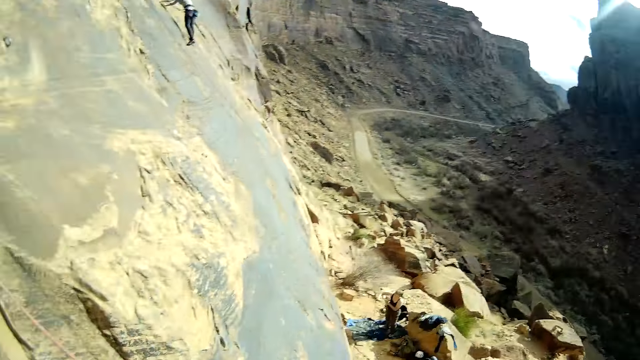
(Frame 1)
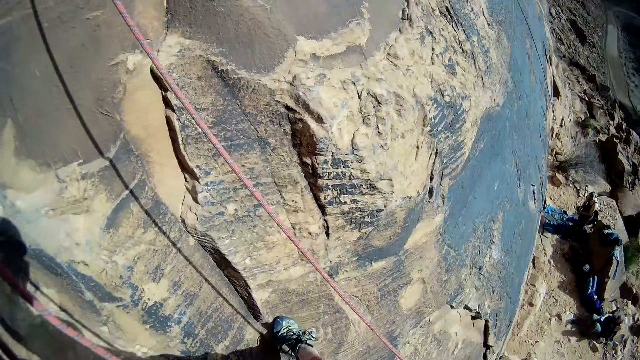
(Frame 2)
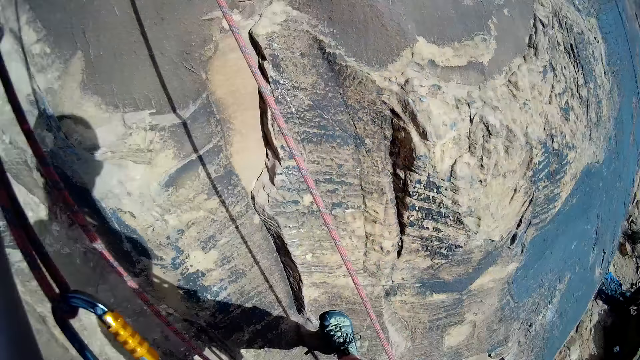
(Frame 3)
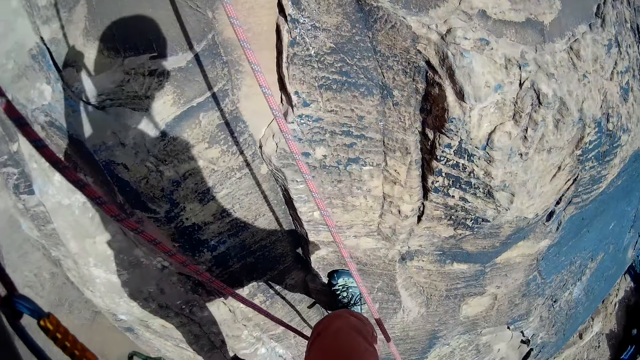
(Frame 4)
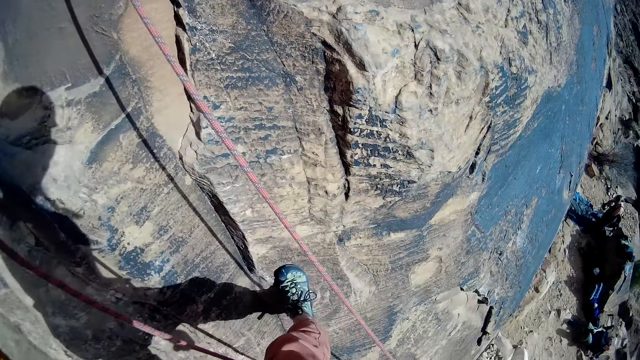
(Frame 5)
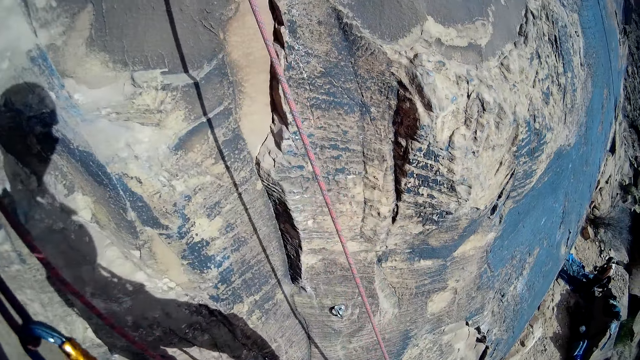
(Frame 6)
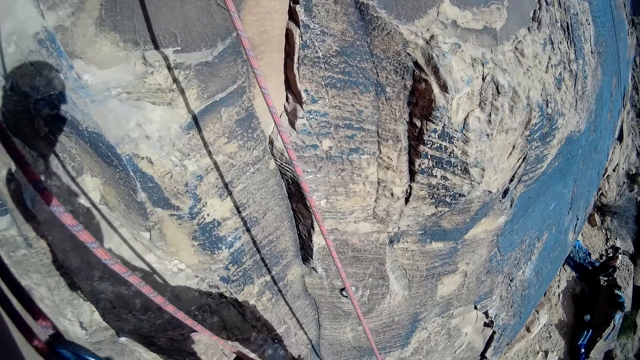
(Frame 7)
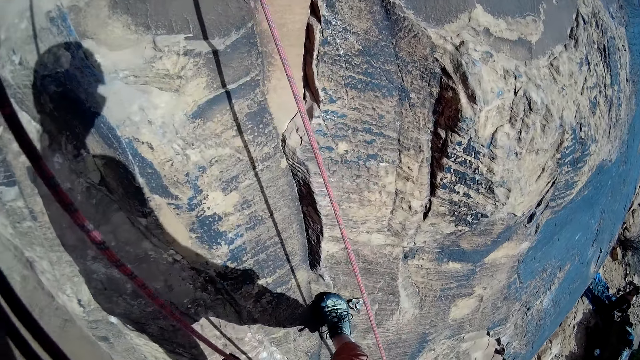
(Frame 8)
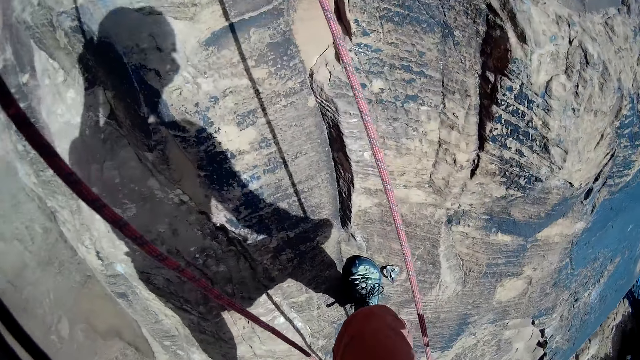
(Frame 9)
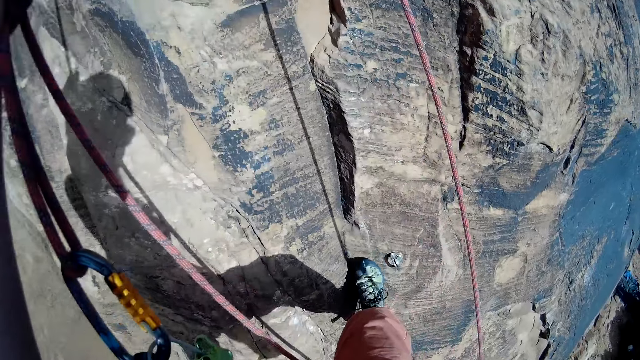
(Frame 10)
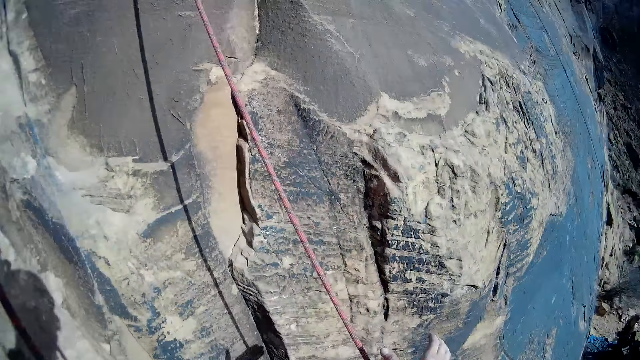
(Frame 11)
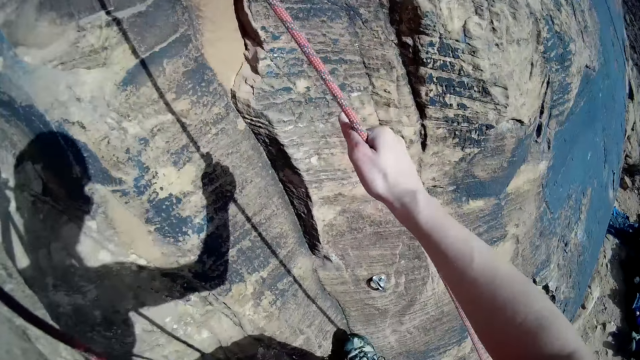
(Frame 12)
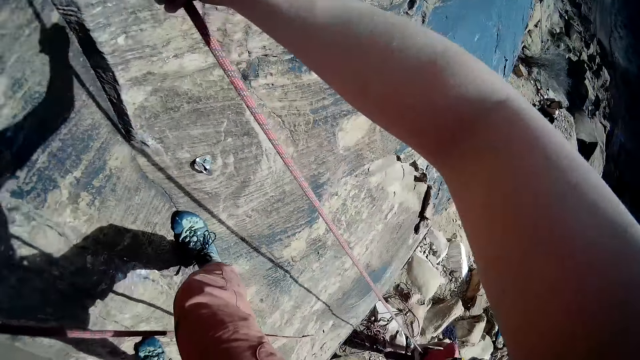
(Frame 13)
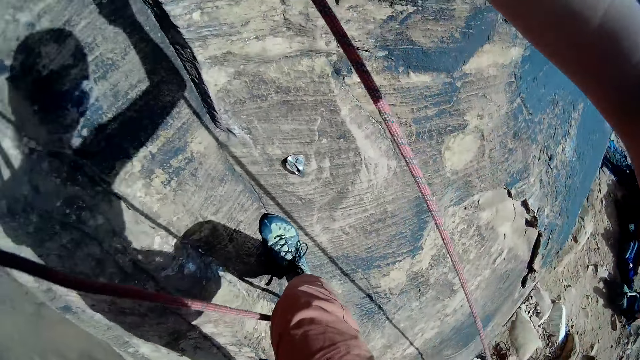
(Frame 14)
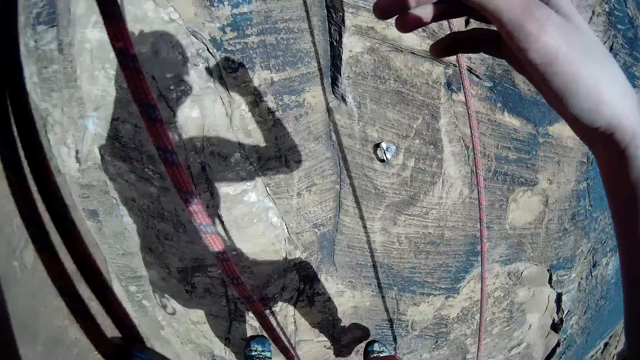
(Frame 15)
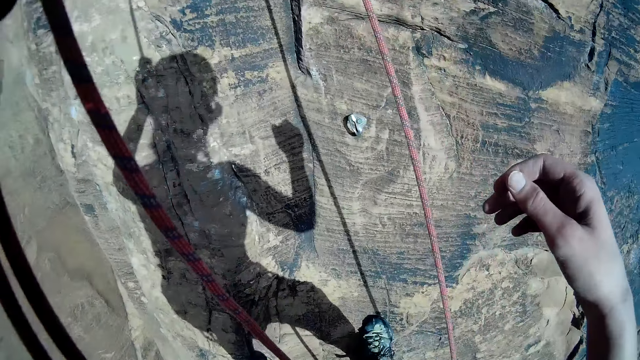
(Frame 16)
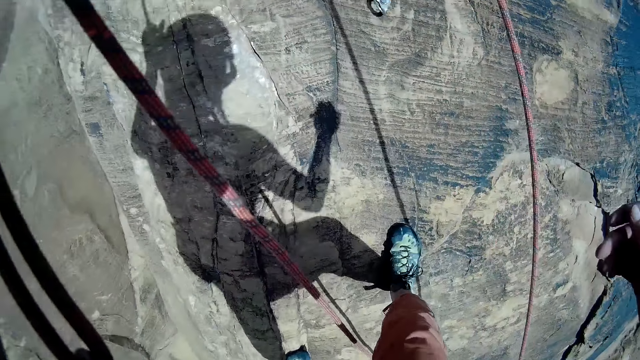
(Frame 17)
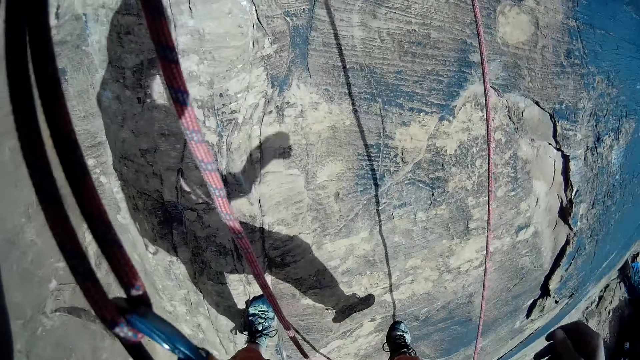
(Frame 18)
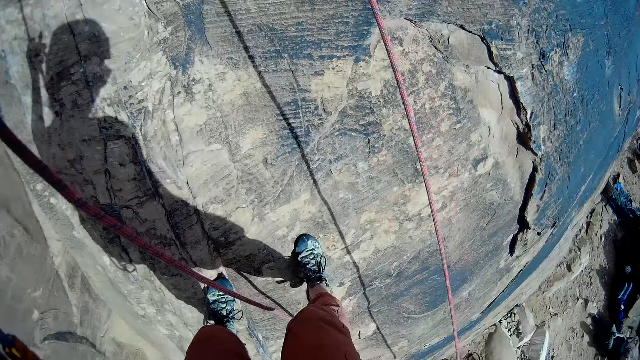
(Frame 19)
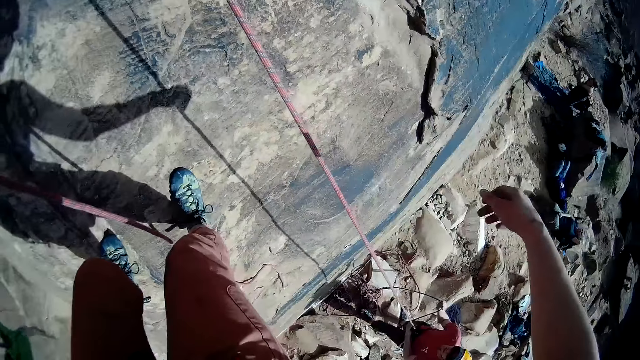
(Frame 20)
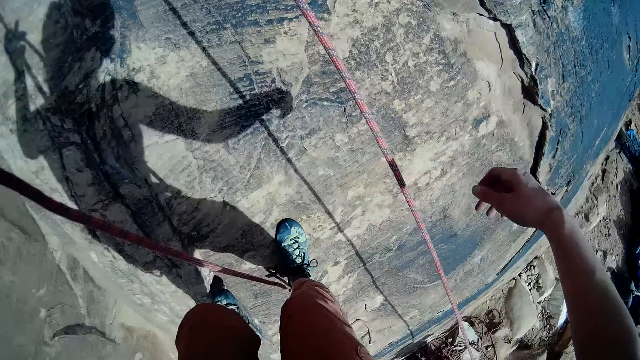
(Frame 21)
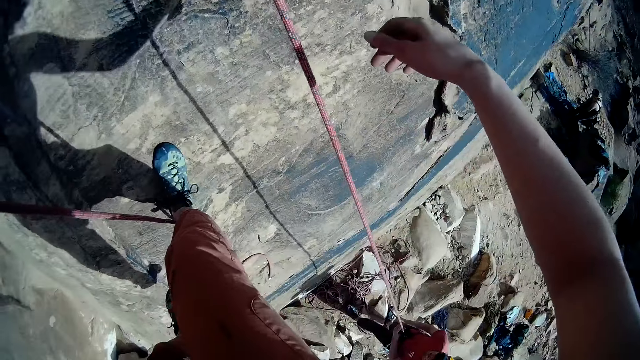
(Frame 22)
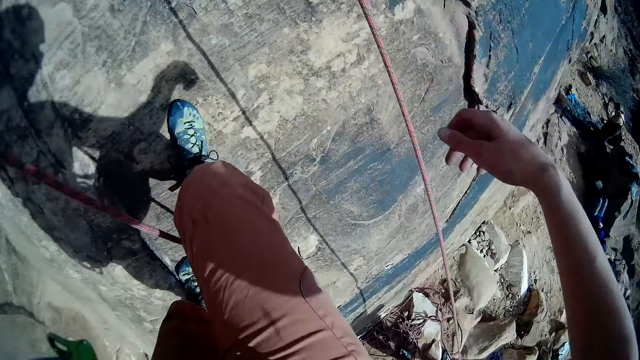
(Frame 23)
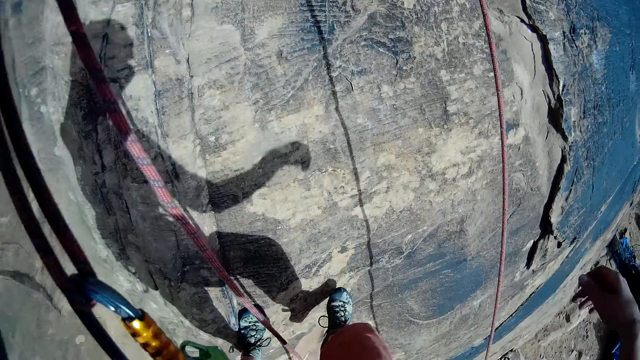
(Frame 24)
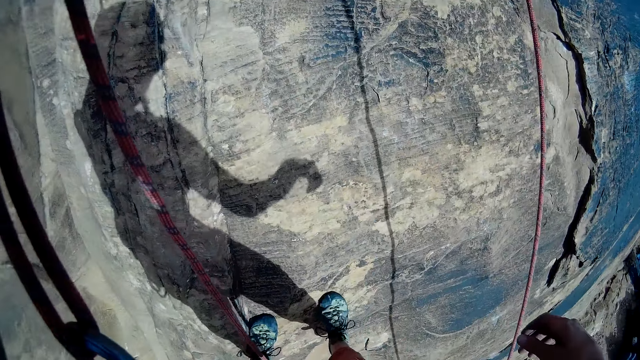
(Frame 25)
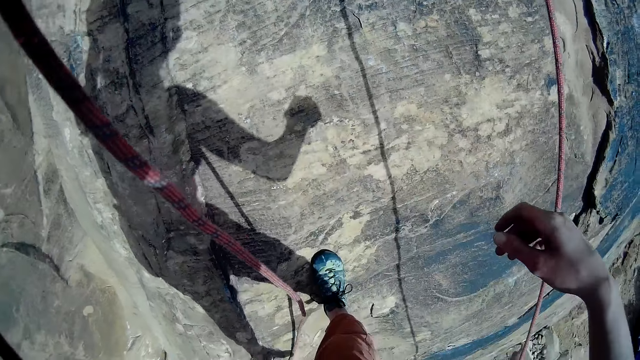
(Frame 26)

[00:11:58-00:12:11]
A man moves the leg. The man moves the leg again. The man moves the hand, moves the leg, touches the rope, looks around, steps backward, moves the hand and steps backward.

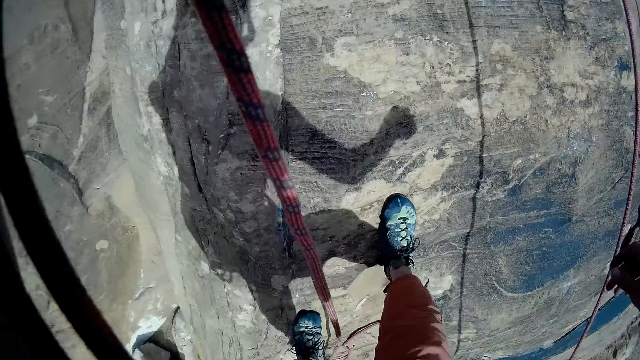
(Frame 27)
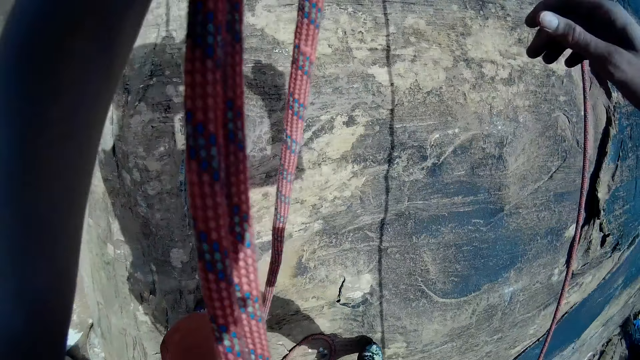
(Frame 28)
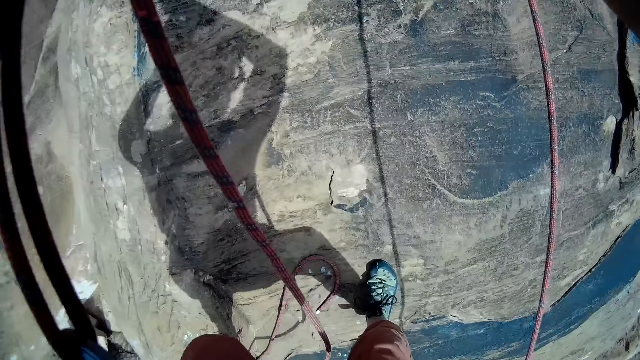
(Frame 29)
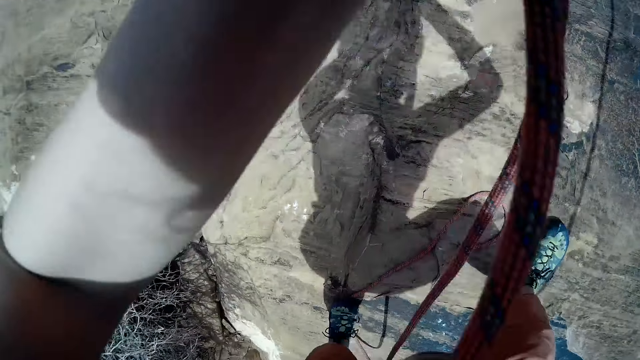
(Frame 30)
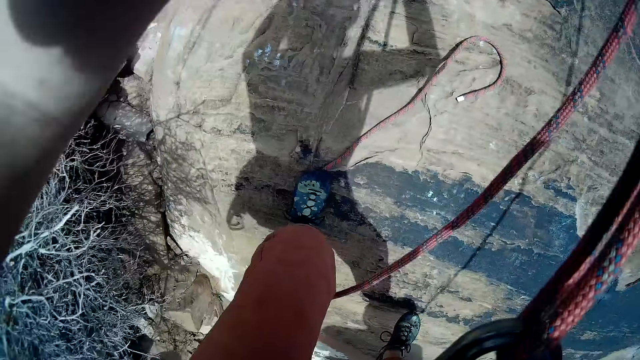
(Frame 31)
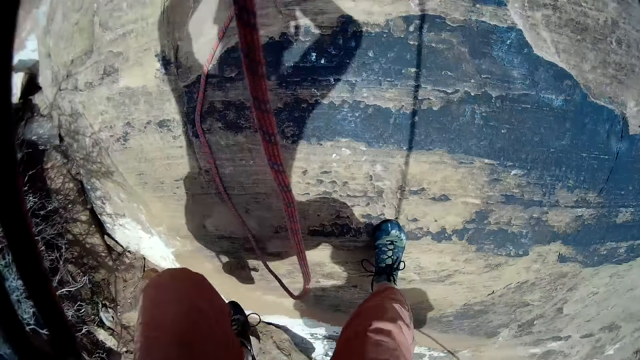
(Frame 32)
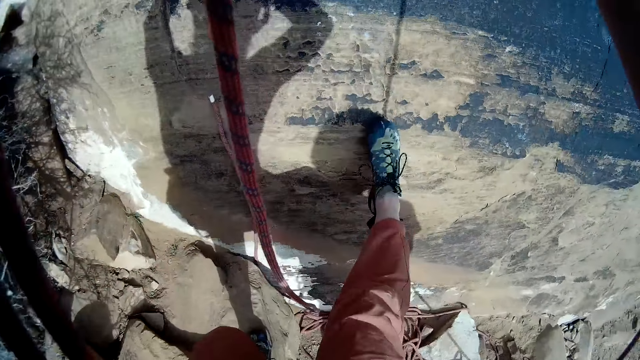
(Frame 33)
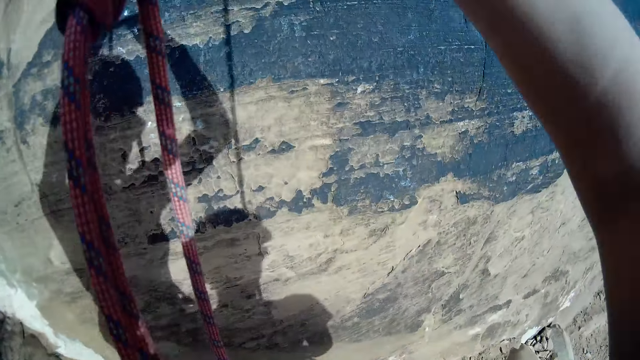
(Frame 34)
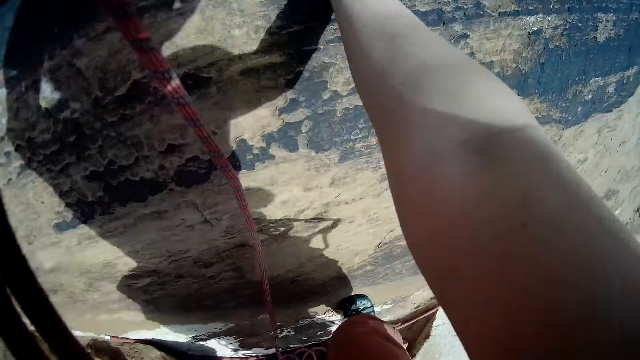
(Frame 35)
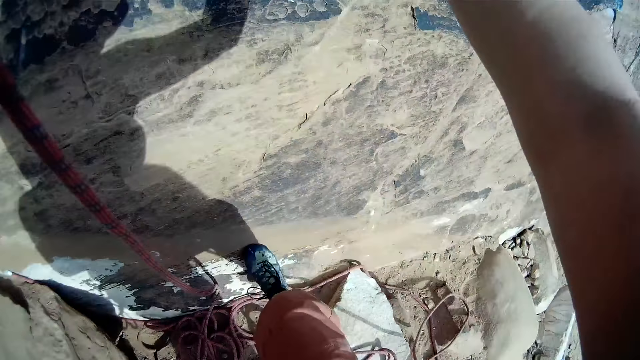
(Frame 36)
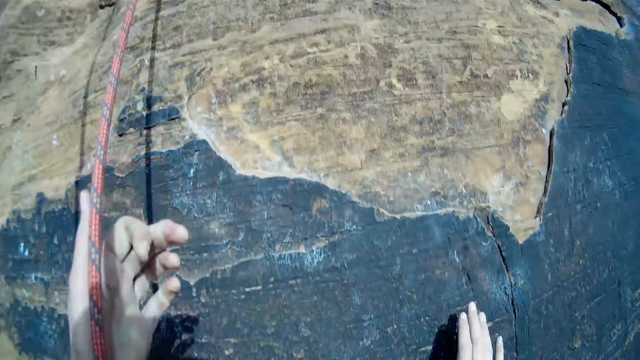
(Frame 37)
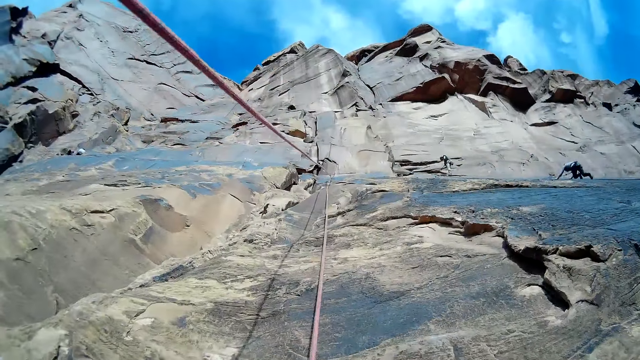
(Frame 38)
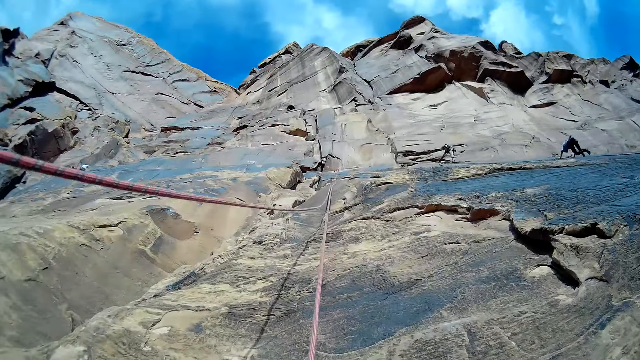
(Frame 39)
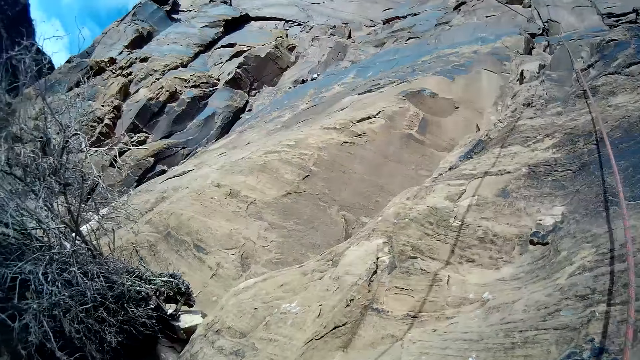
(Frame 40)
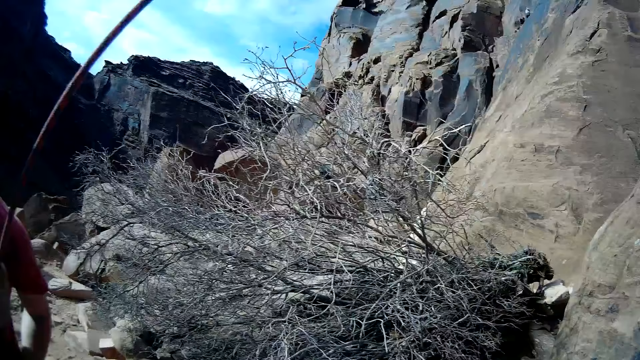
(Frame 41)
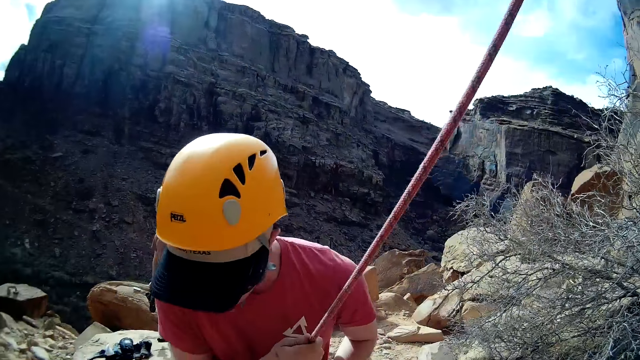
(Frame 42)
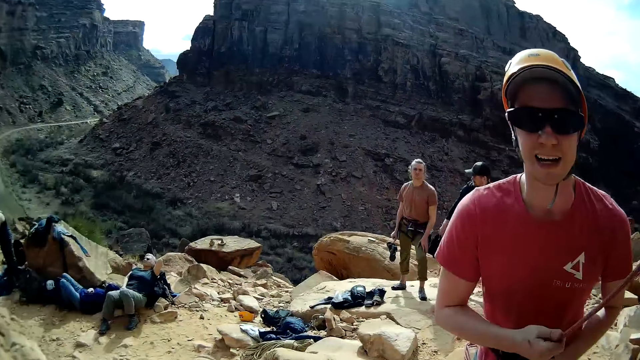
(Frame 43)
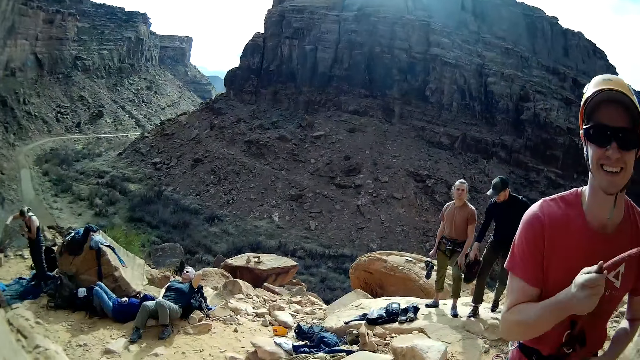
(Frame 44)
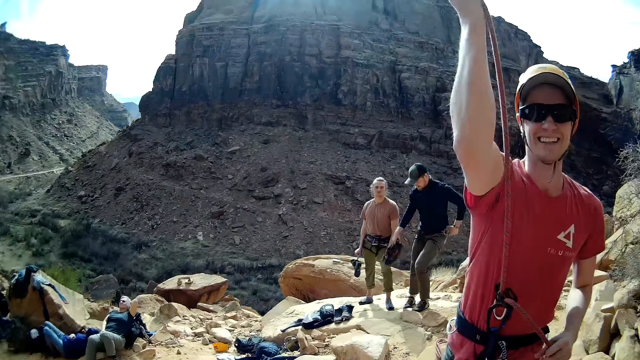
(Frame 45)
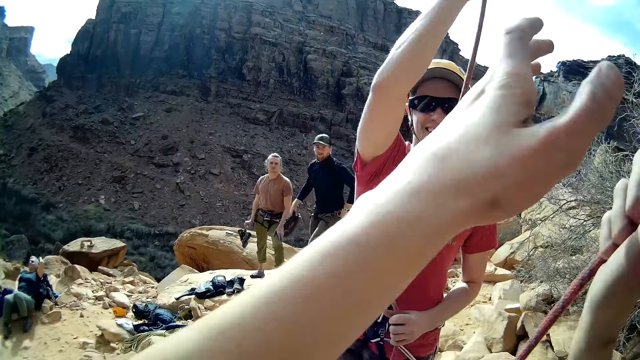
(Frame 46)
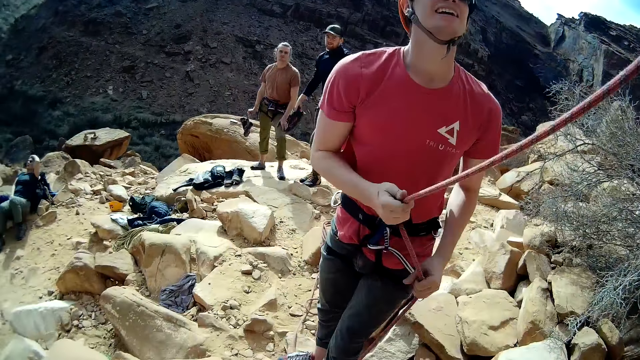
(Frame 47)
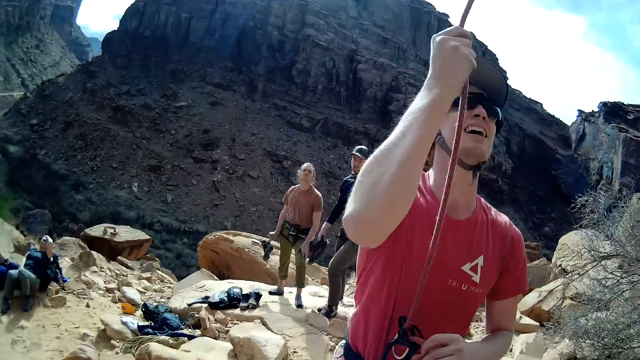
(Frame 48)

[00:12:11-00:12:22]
The man touches the rope, touches the rock and looks around. Another man steps backwards. A climber releases the rope gradually. A third man looks around. A fourth man steps forward. The second man pulls the rope. The first man pulls the rope.
